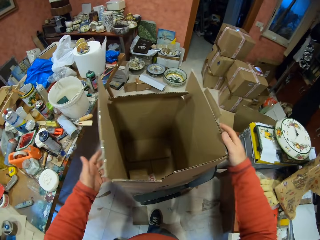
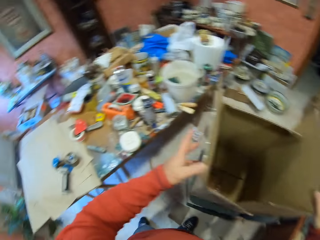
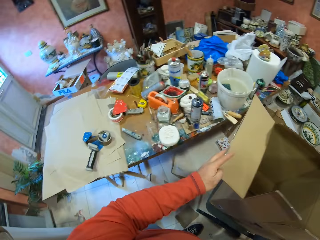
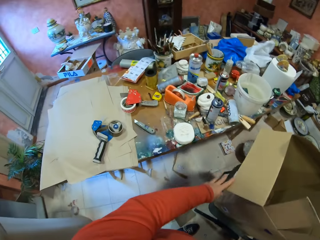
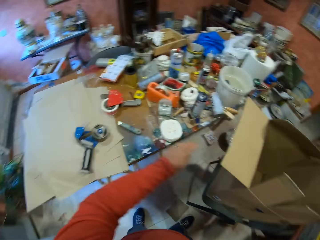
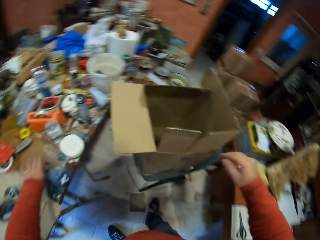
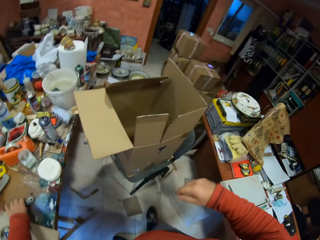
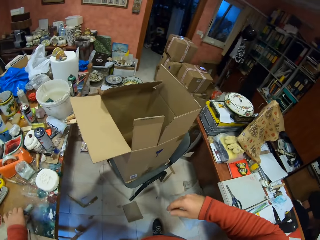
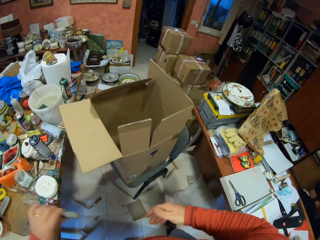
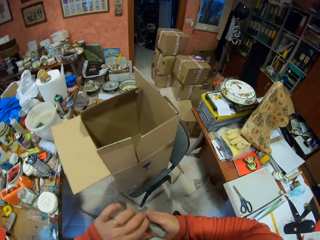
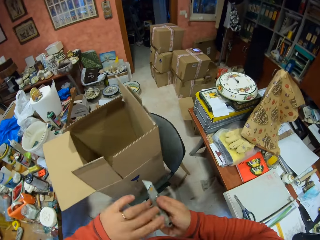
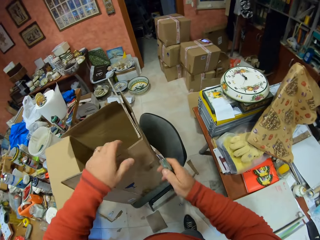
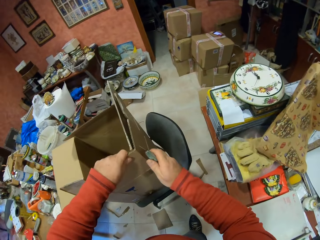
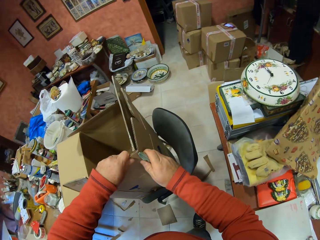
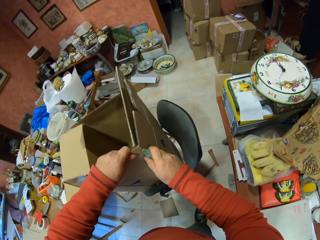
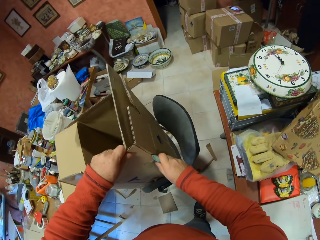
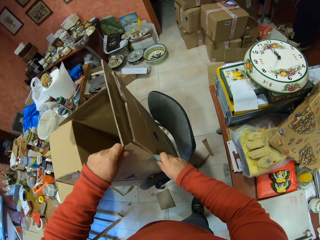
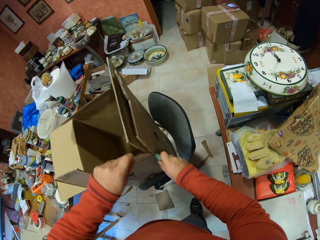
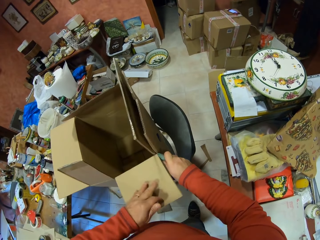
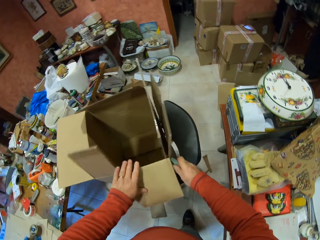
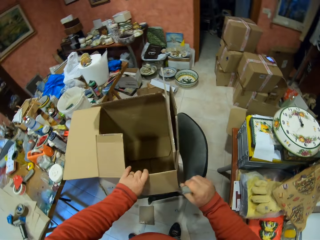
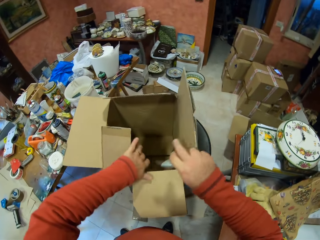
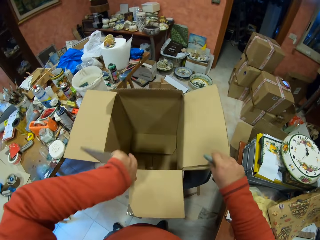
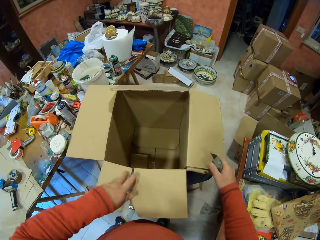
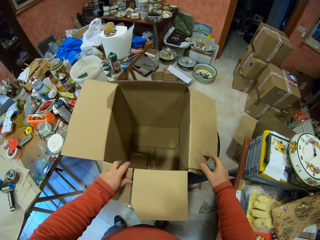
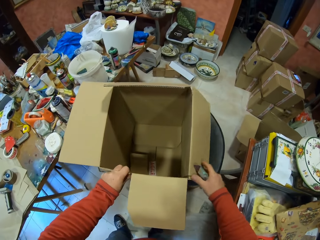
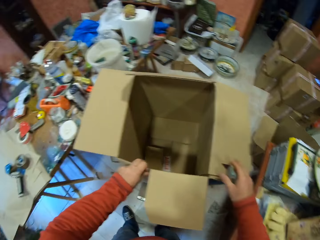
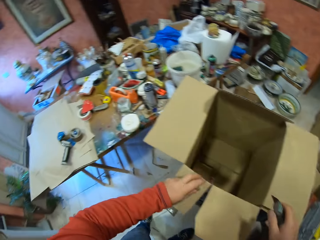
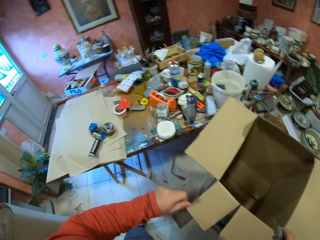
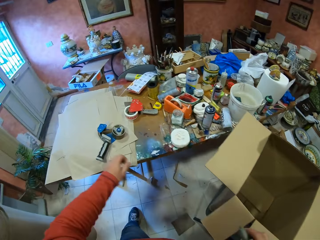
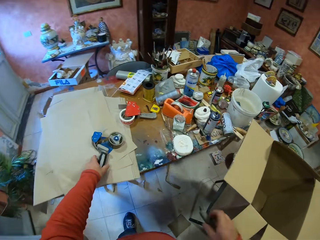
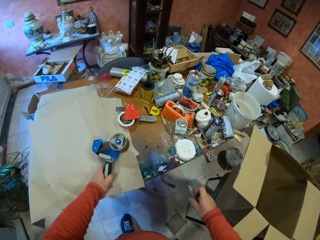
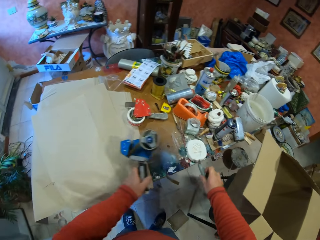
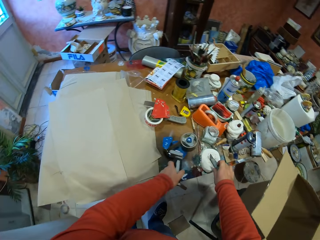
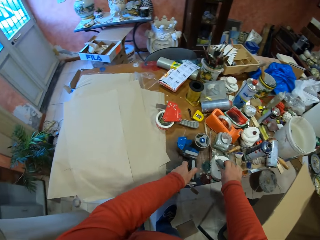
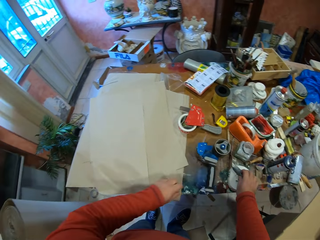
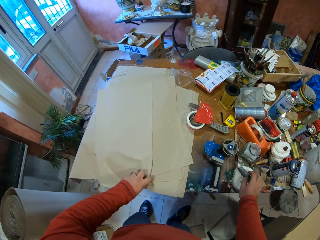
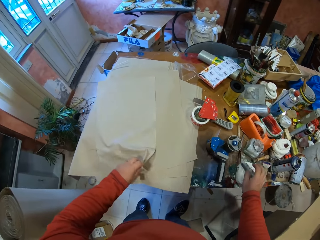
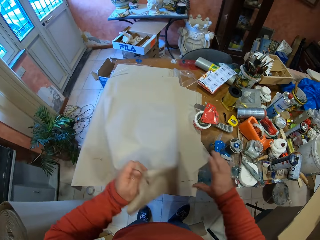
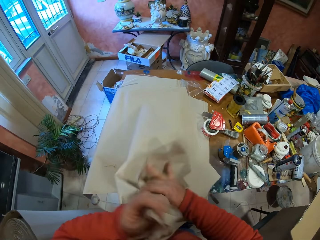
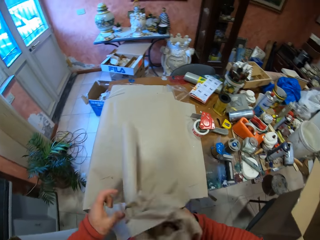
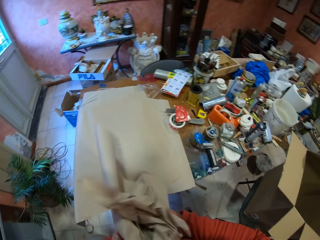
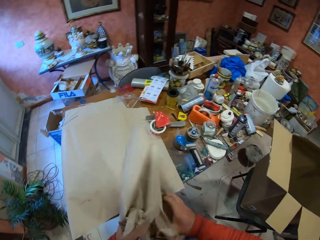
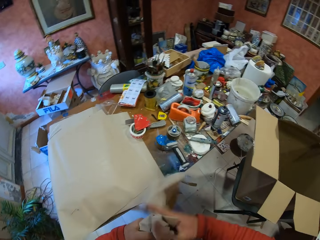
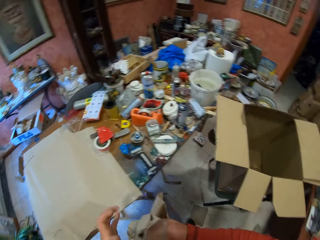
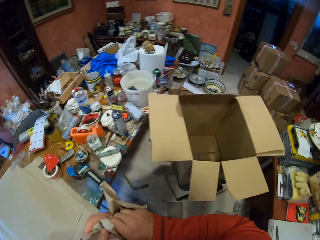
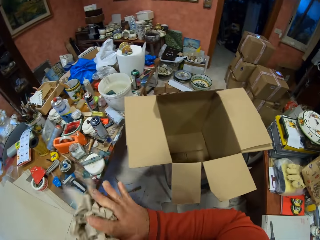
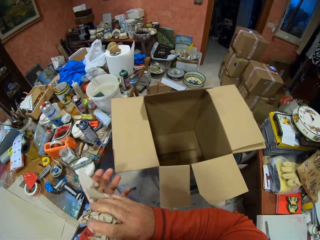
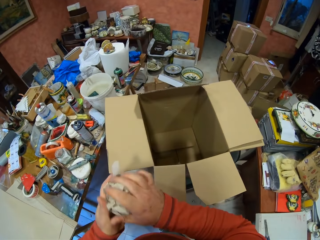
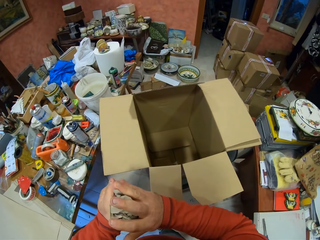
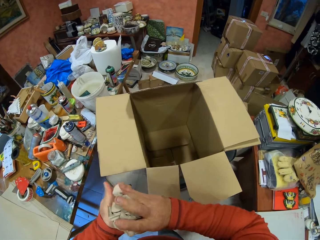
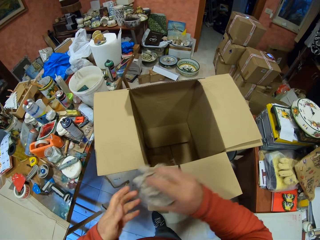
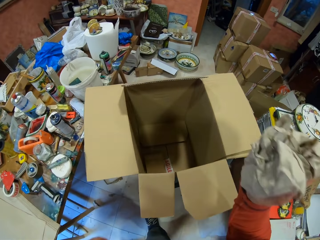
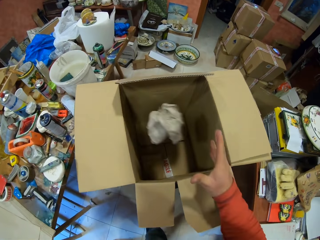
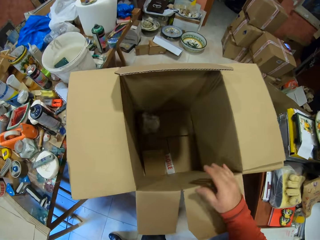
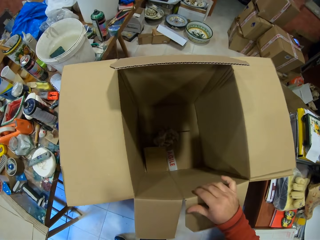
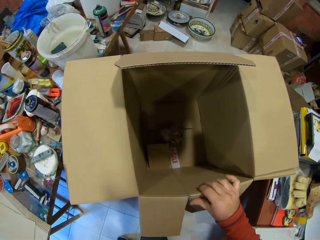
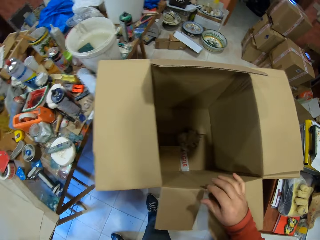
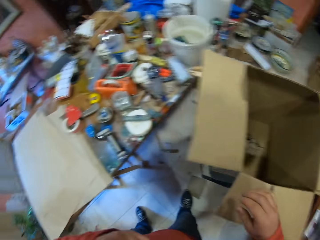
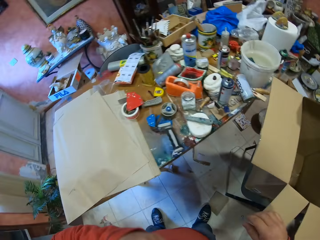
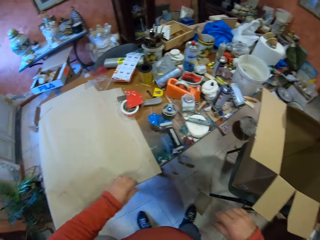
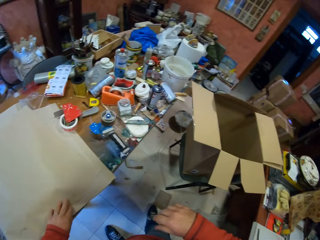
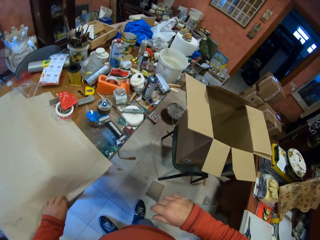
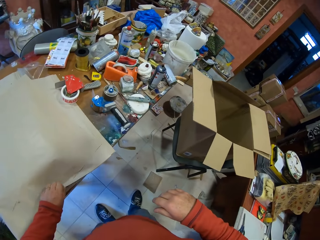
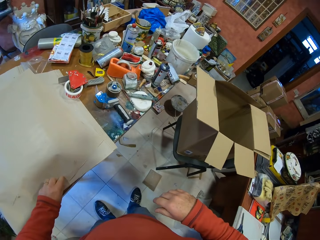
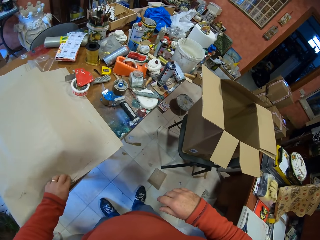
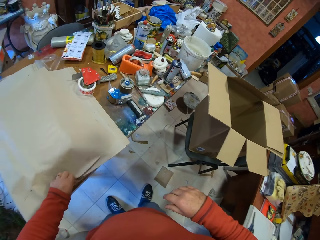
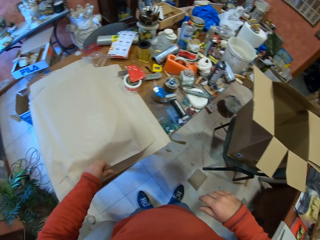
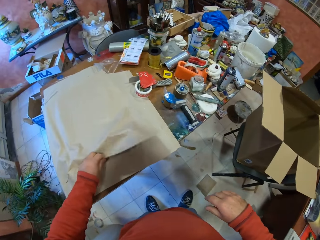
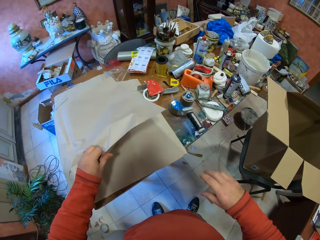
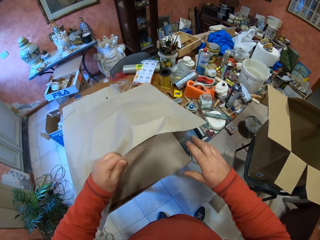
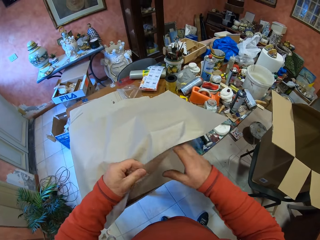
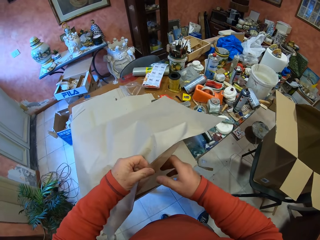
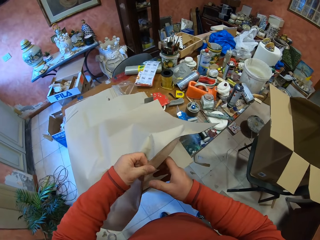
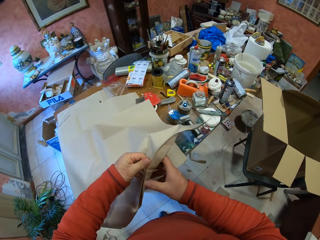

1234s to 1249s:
The camera wearer places the carton box on the chair. He picks up the utility knife on the table, holds the utility knife with his right hand, and cuts the carton box with the utility knife. He picks up the handheld tape dispenser on the table, moves the handheld tape dispenser, and places the handheld tape dispenser on the table. He places the utility knife on the plastic base. He picks up the paper on the table and folds the paper with both hands. He drops the folded paper in the box. He picks up the paper on the table.

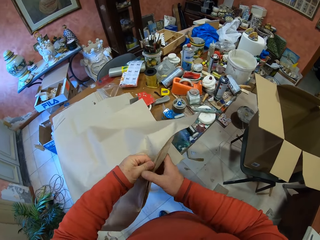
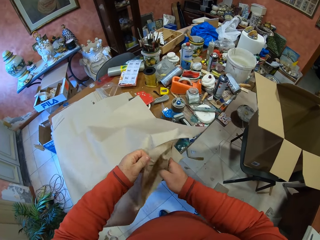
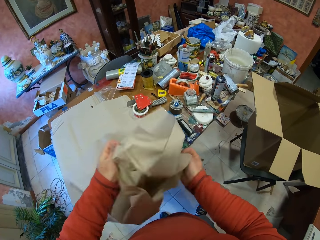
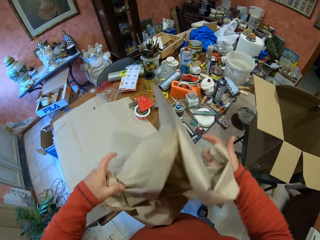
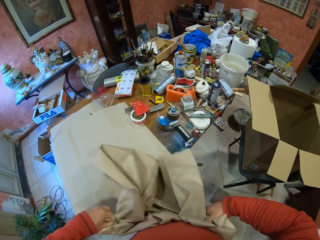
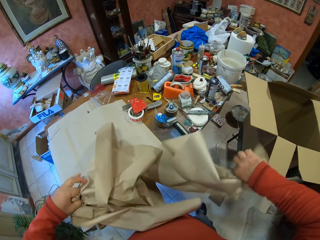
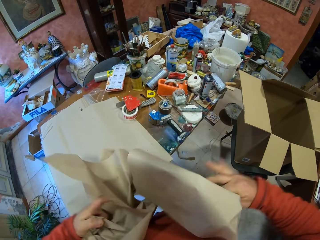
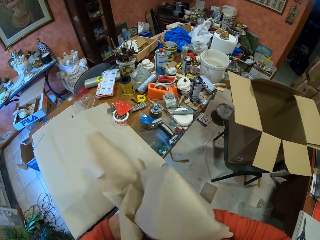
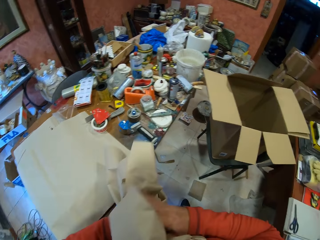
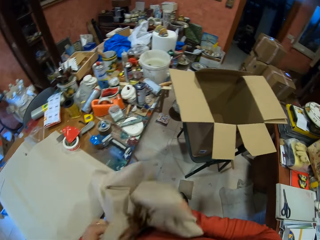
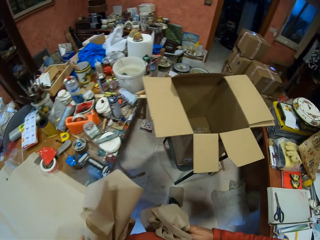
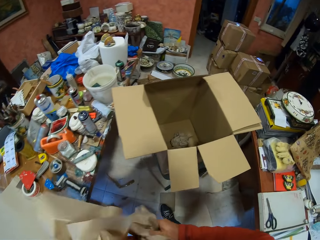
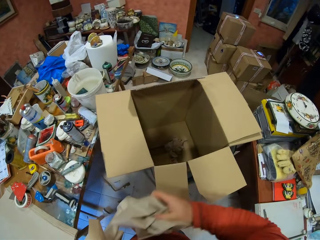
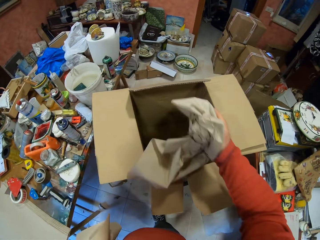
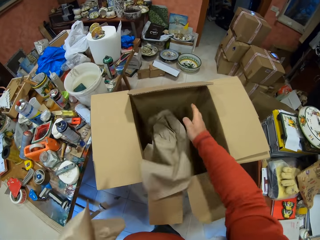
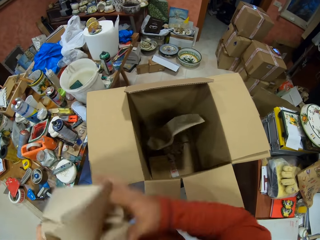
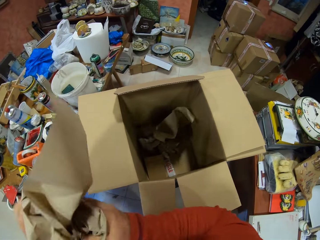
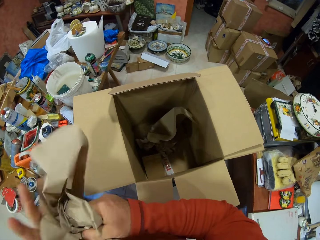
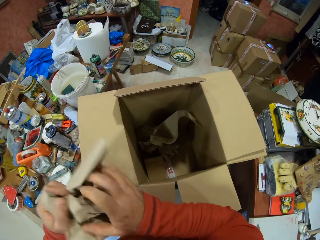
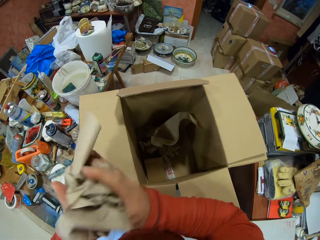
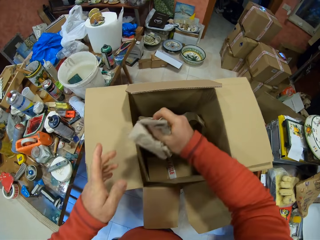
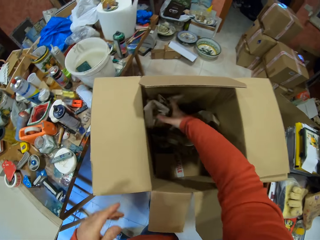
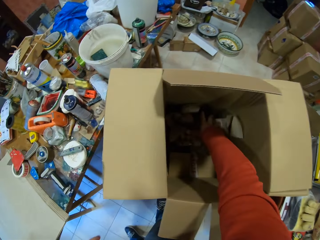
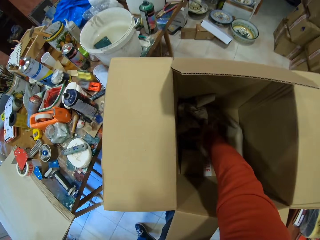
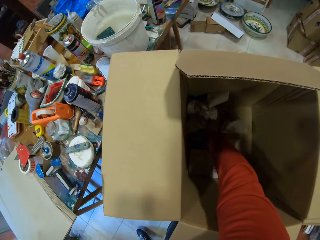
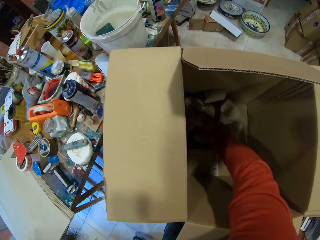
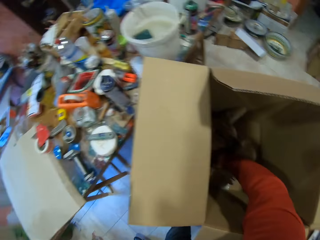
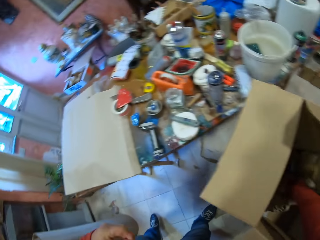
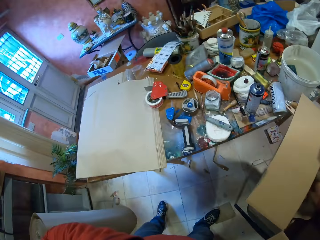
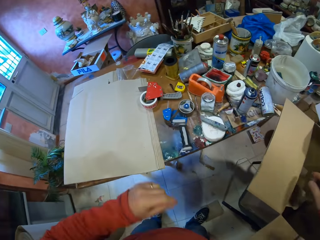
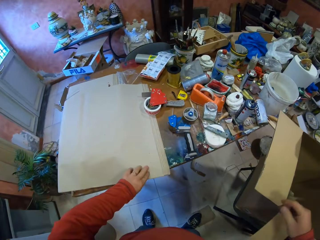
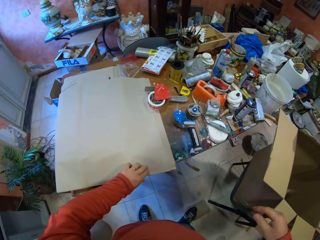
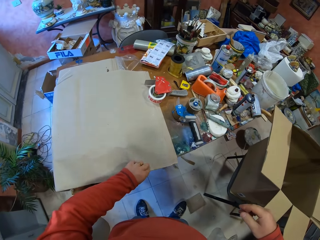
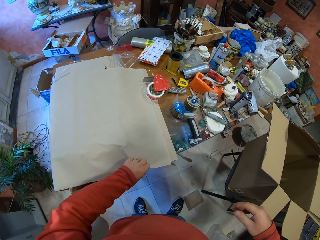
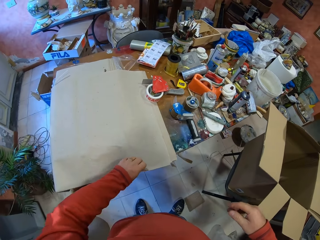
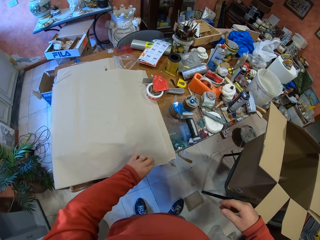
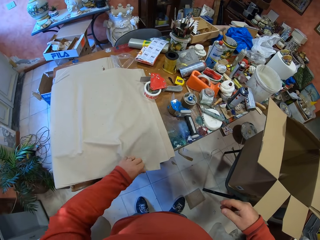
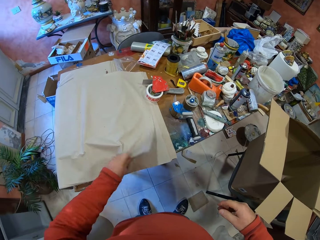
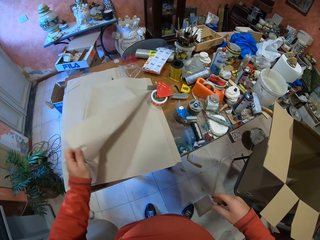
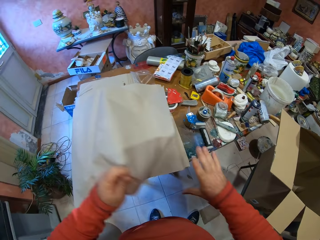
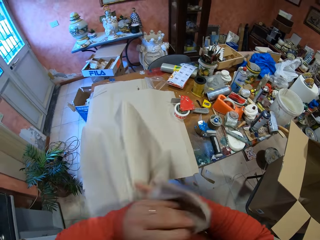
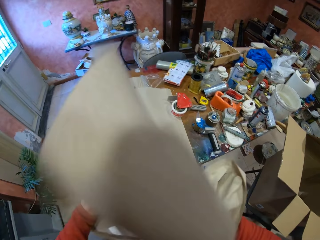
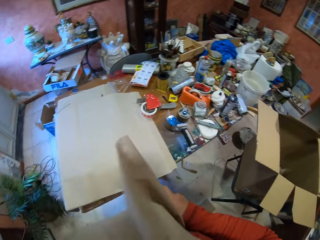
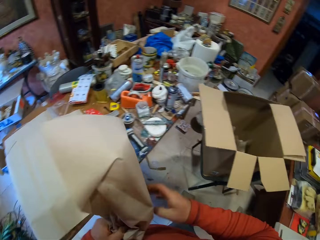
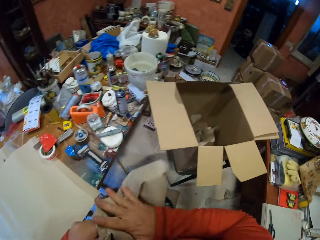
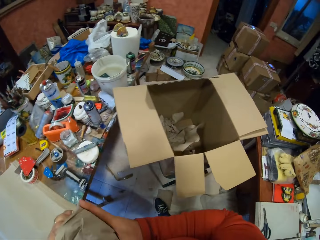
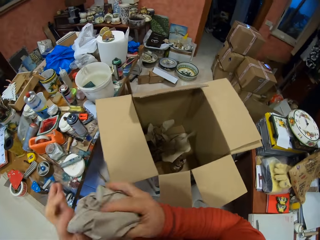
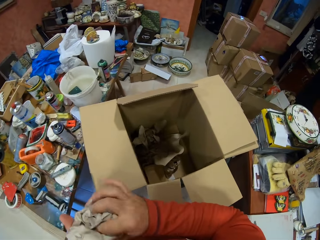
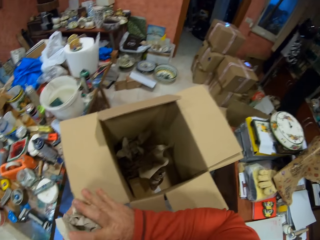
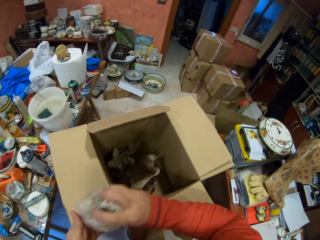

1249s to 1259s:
The camera wearer folds the paper with both hands. They drop the folded paper in the box. They fold the paper with both hands. They drop the folded paper in the box. They pick up the paper on the table. They fold the paper with both hands.
